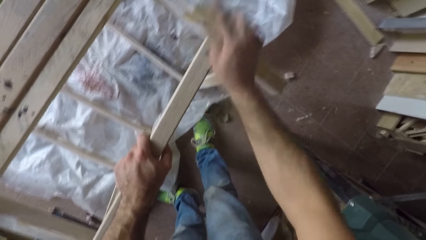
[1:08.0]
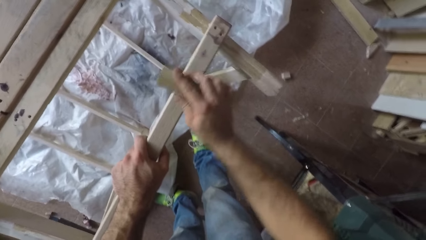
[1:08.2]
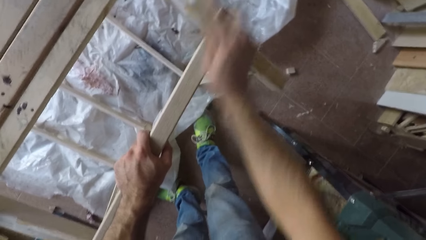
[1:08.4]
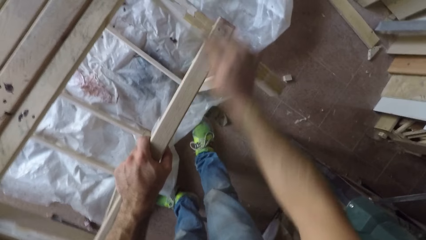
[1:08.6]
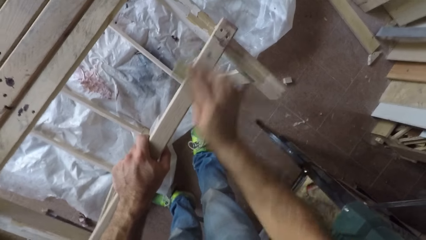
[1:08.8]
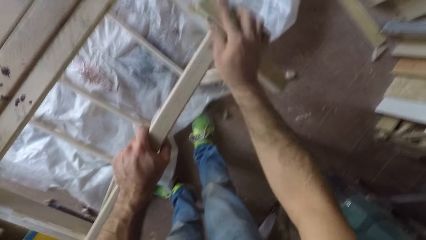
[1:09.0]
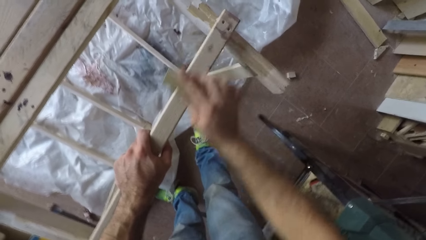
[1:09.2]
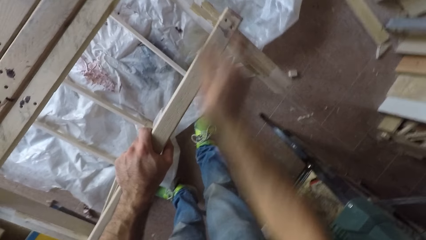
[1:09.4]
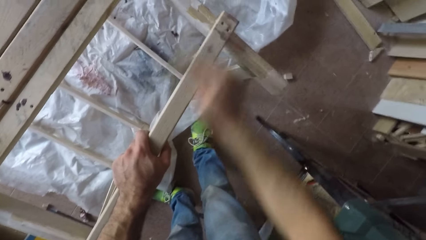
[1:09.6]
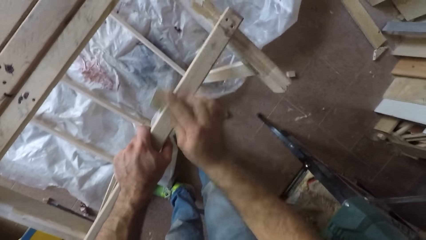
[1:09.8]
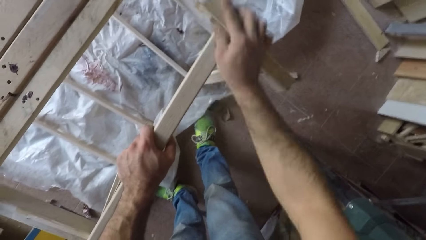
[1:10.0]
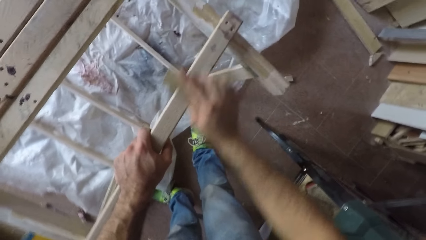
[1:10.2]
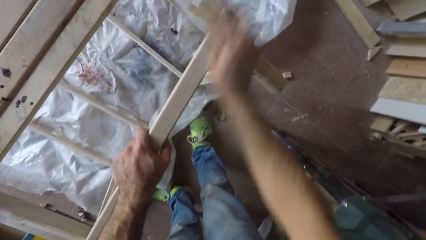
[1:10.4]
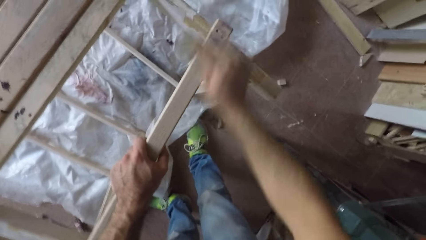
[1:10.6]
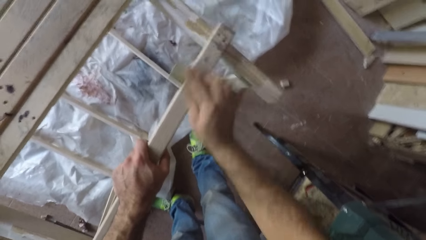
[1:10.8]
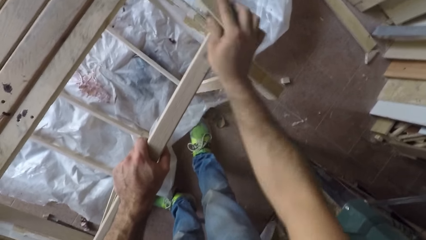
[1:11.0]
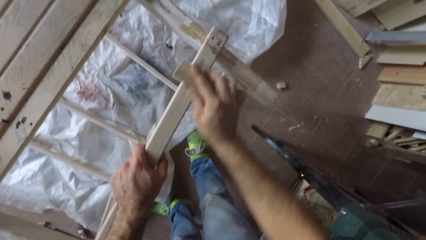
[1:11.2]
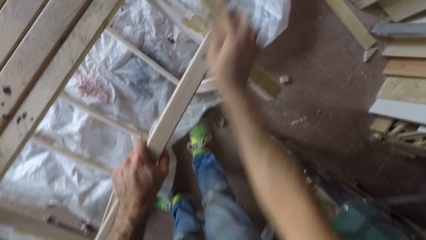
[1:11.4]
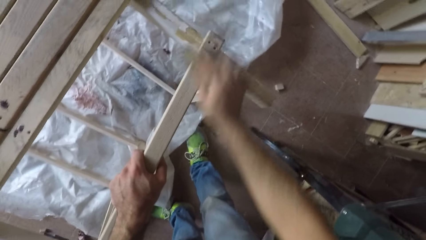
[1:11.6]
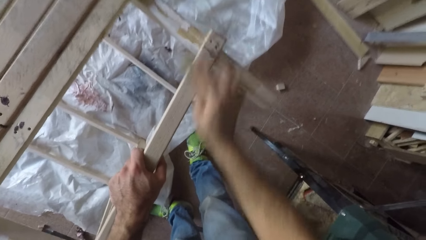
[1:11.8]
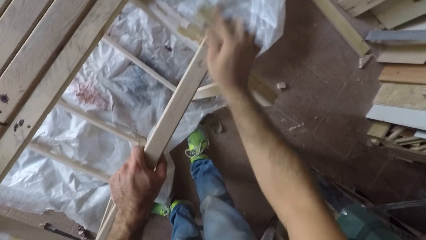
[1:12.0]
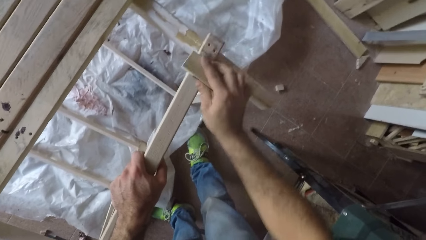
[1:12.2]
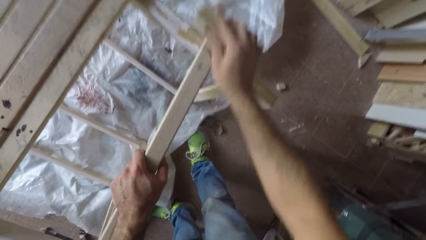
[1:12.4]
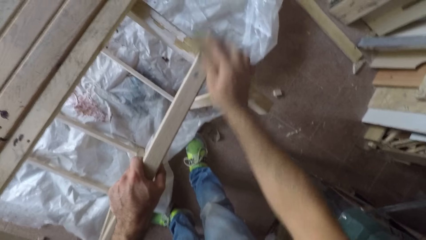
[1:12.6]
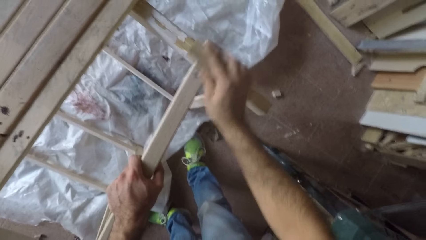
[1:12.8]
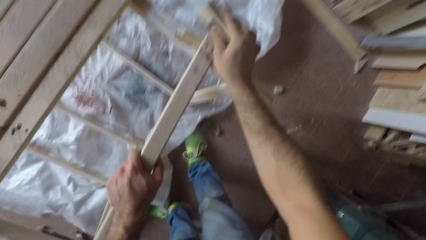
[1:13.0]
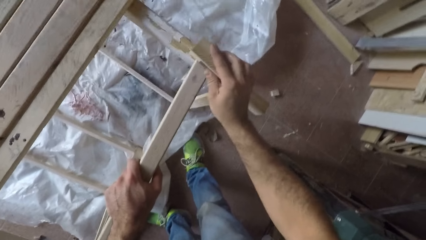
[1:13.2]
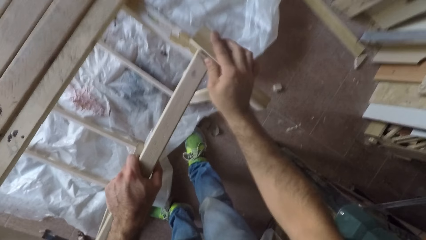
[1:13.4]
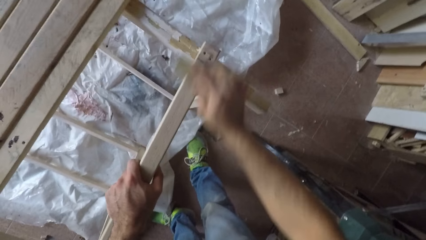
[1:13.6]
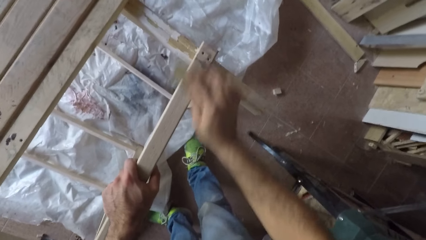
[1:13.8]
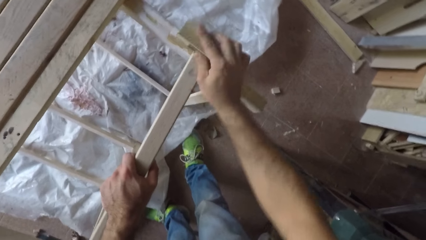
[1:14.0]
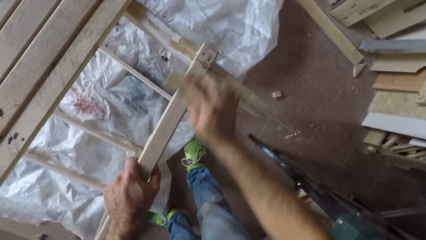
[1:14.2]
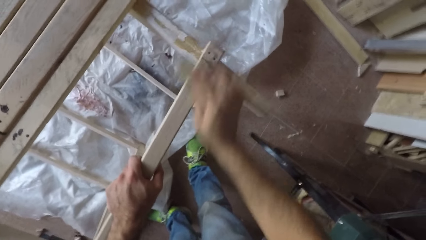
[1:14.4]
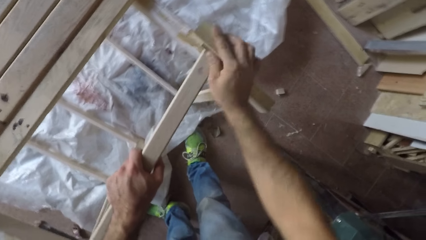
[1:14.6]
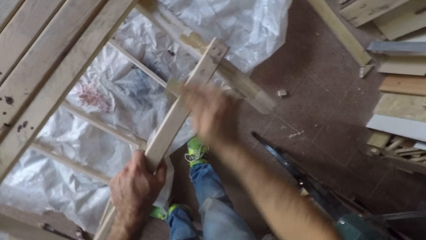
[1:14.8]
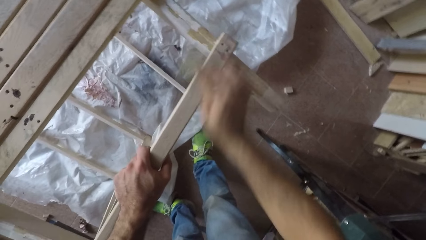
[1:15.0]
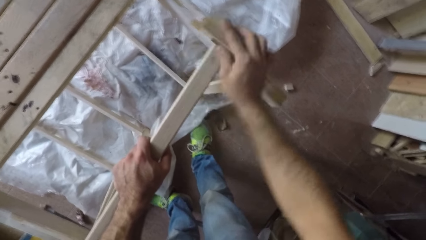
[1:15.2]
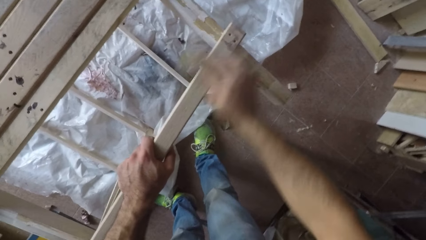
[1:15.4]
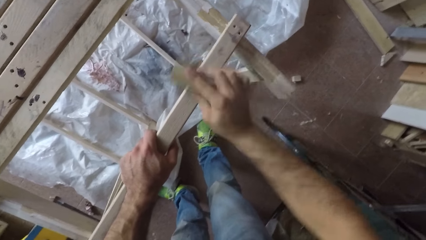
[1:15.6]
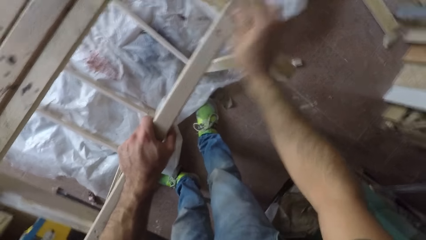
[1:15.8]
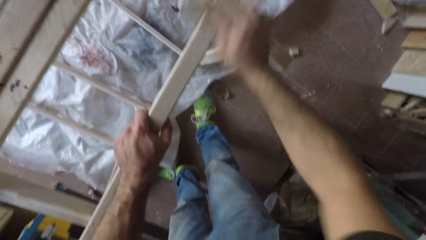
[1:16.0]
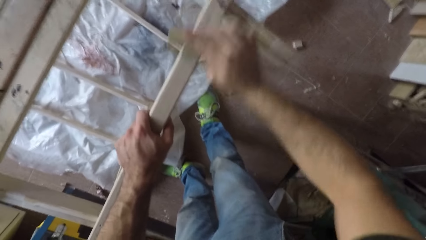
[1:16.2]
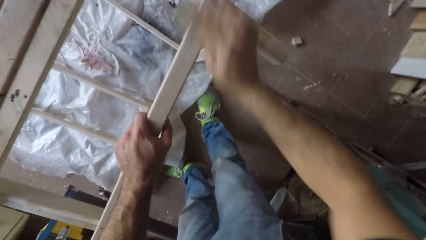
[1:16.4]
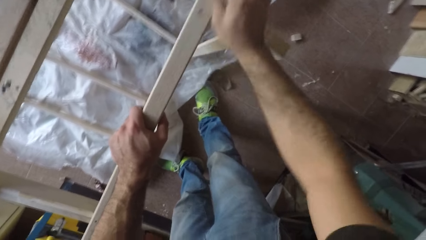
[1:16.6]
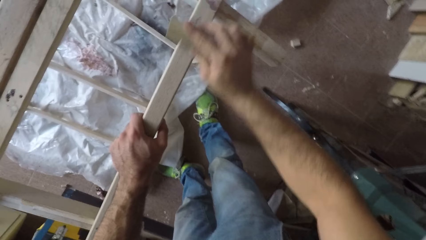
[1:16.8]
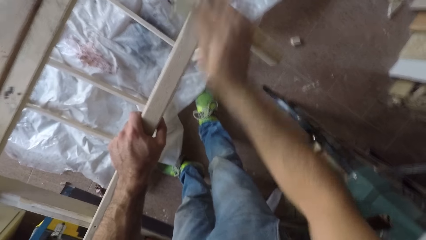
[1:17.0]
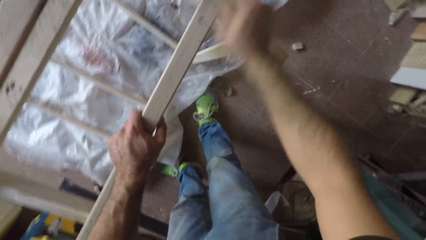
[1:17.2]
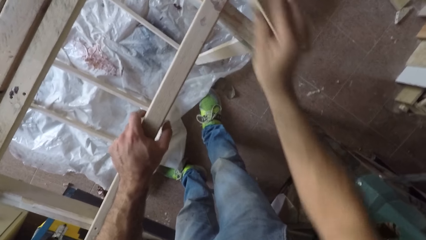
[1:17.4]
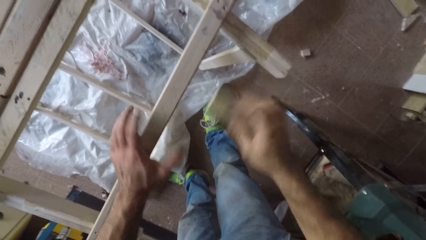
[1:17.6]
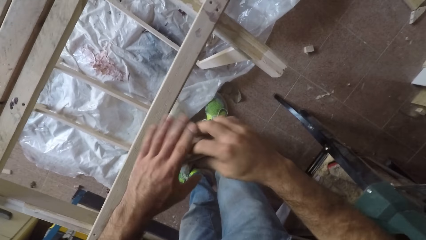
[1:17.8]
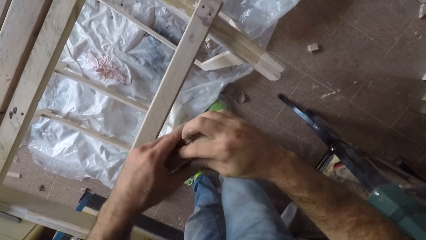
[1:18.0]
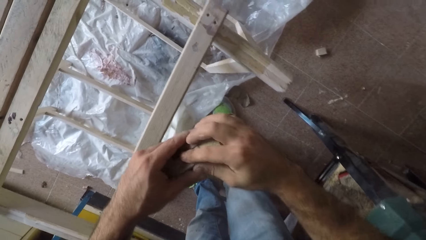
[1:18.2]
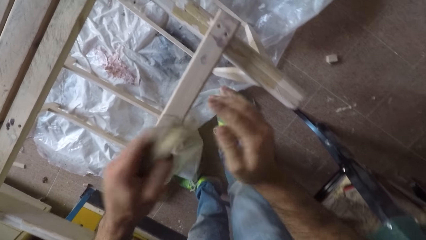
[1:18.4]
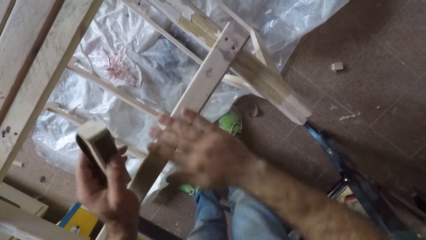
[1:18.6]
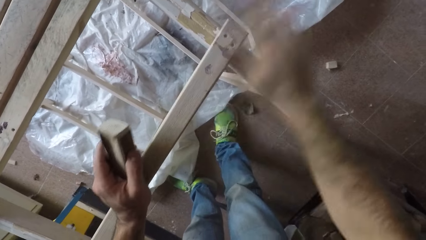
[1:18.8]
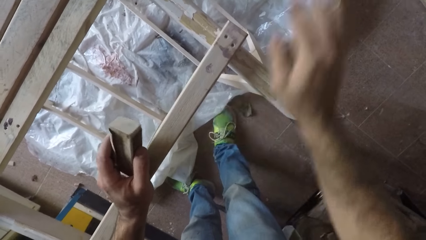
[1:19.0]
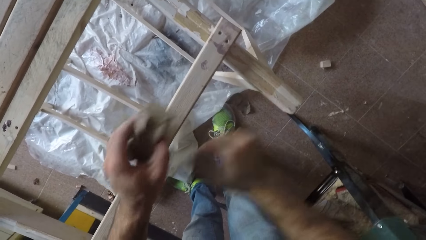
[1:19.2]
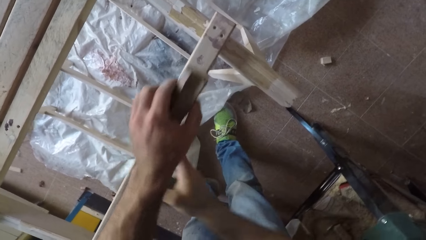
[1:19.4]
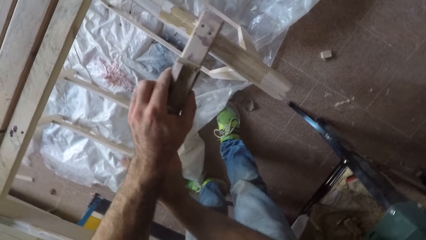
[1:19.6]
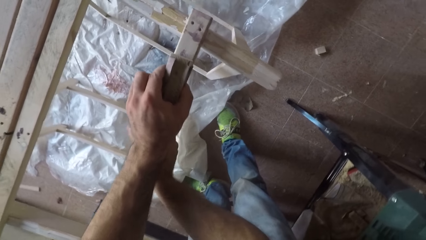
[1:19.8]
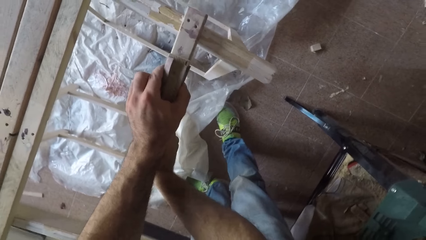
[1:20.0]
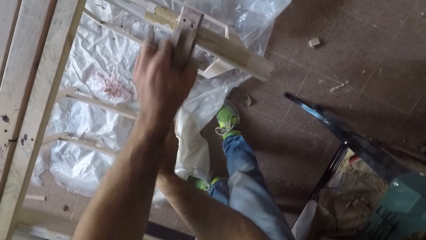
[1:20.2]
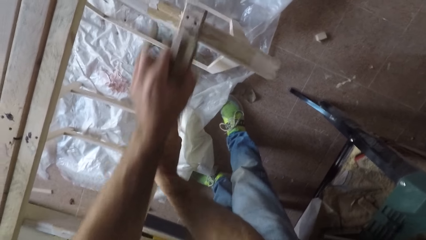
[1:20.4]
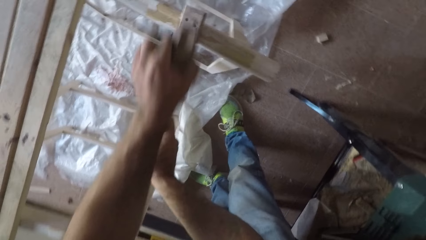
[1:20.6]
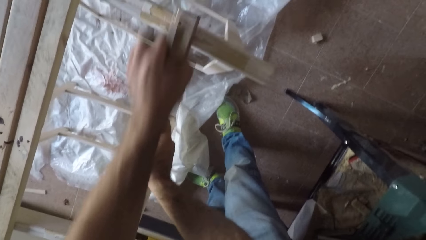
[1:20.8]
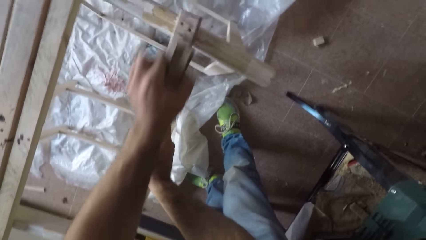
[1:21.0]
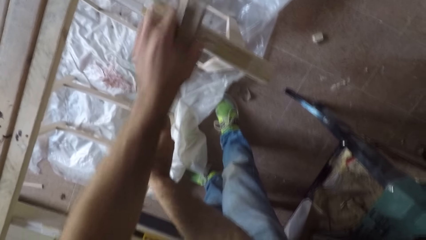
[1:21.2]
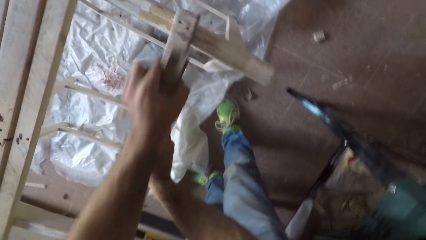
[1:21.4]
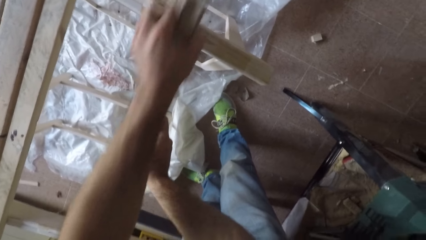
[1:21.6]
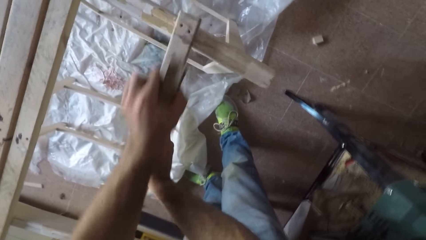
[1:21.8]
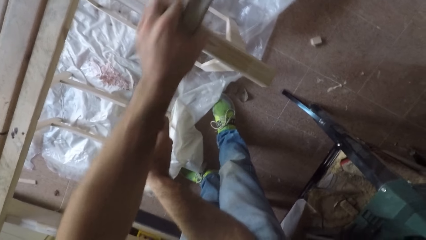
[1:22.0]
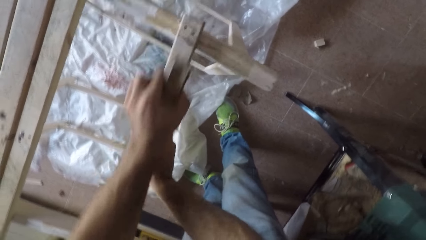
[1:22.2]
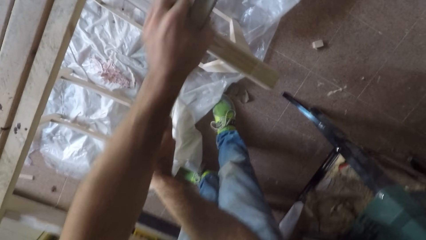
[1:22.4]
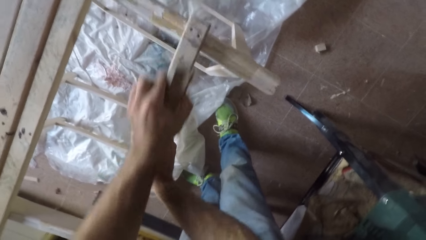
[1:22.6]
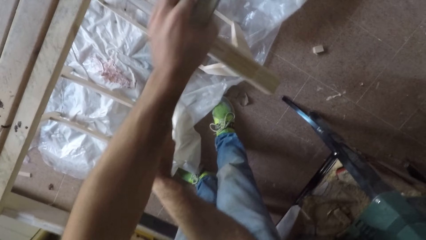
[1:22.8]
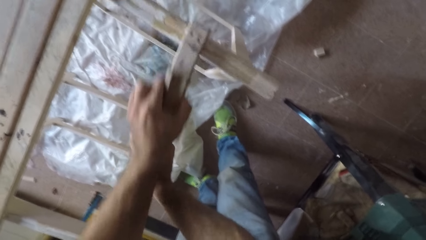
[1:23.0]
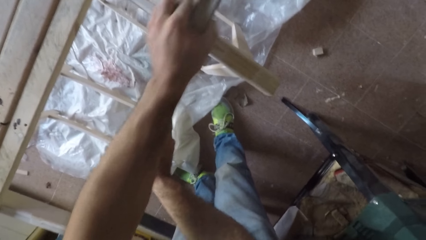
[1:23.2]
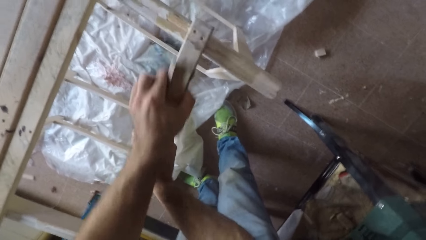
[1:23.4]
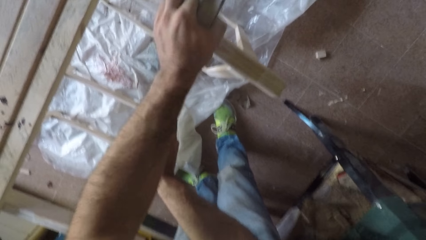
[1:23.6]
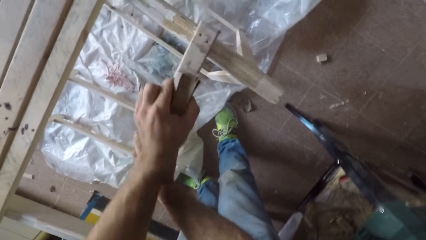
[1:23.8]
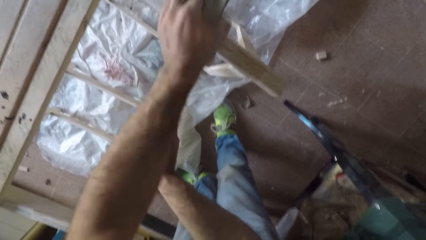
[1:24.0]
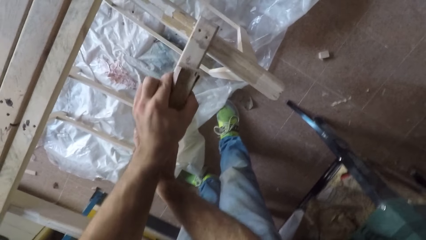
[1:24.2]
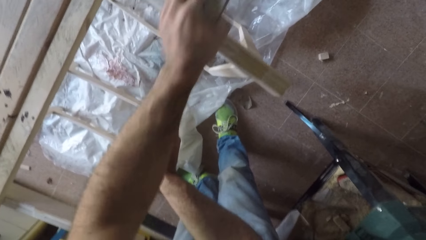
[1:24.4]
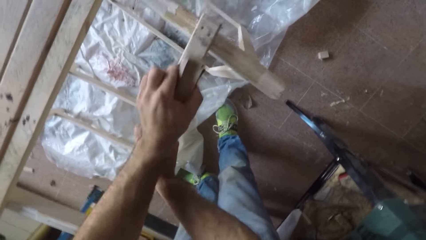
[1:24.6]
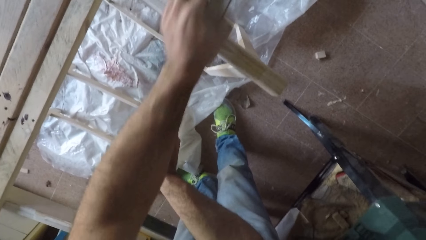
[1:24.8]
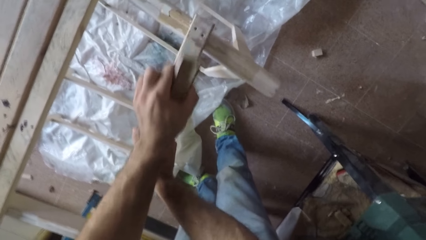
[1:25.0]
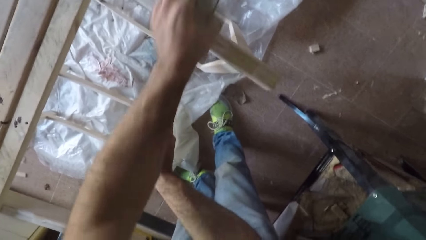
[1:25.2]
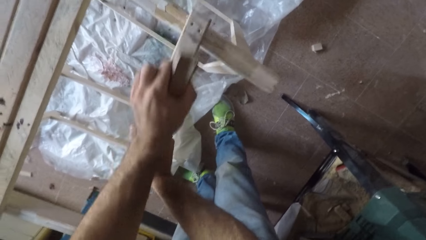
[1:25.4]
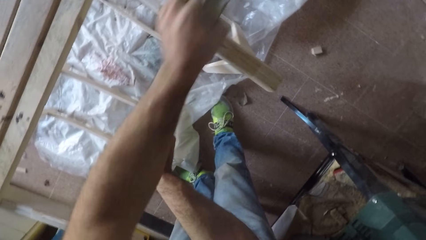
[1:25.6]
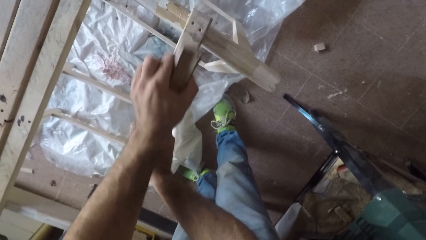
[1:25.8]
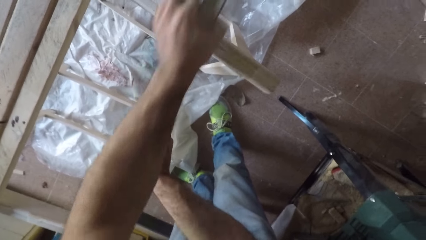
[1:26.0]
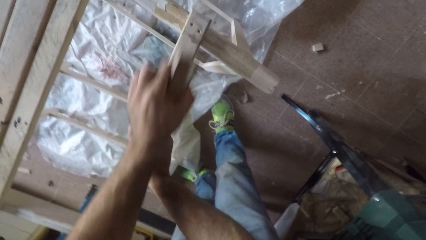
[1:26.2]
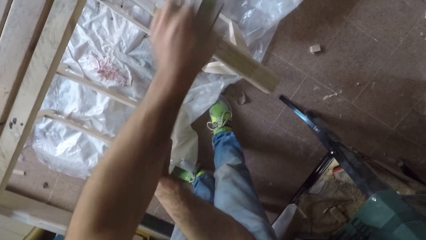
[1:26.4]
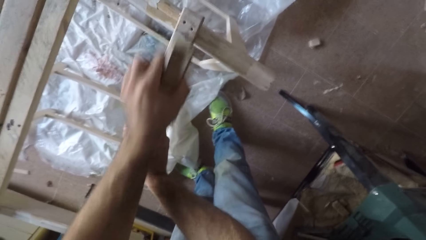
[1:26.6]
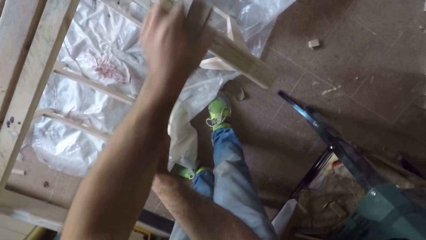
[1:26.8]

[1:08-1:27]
The camera wearer passes the sandpaper from his right hand to his left hand. He dusts off dirt from the wooden plank with his hand. He holds the wooden plank with his right hand and smoothens the wooden plank with the sandpaper.
